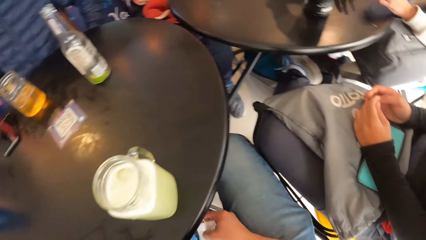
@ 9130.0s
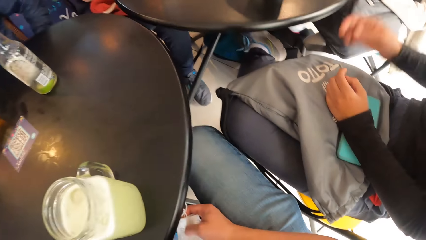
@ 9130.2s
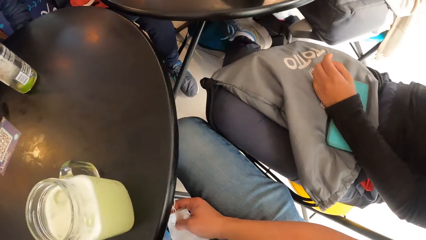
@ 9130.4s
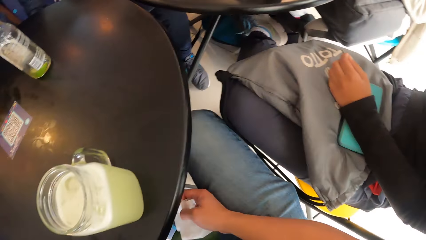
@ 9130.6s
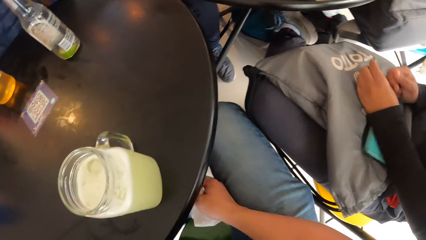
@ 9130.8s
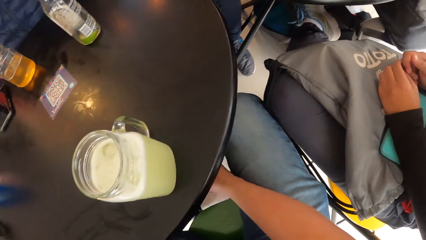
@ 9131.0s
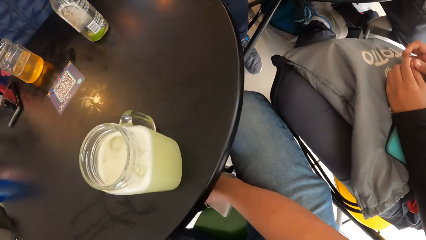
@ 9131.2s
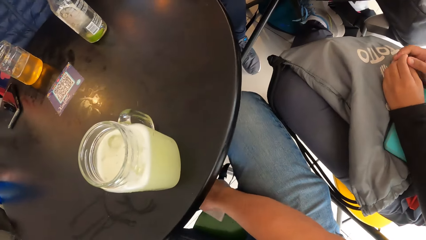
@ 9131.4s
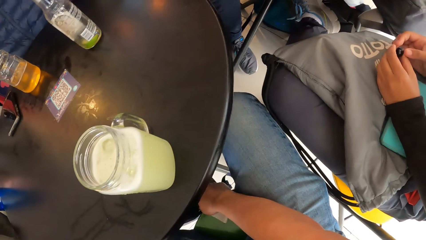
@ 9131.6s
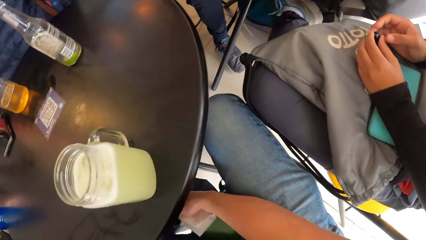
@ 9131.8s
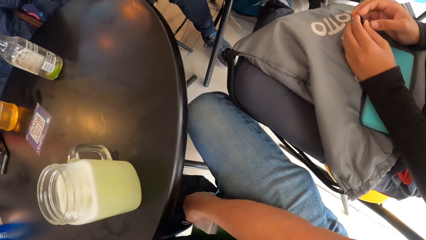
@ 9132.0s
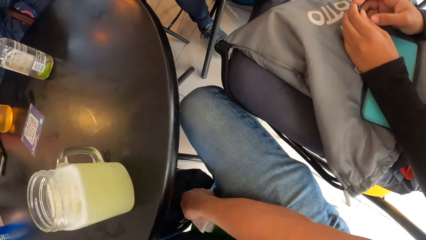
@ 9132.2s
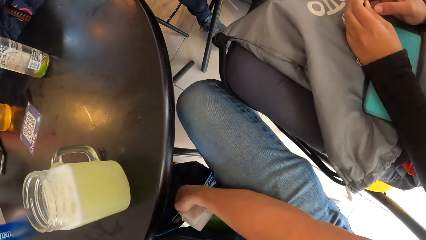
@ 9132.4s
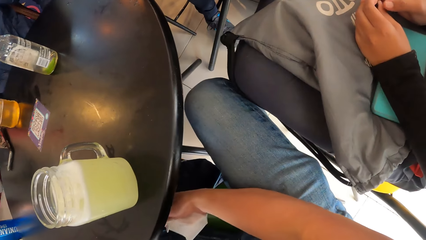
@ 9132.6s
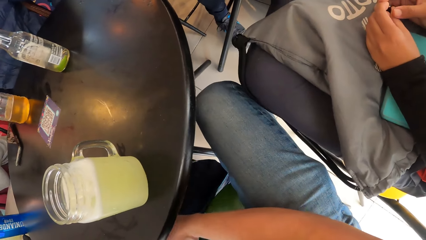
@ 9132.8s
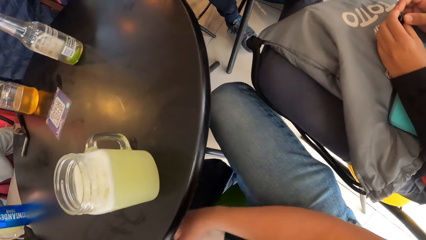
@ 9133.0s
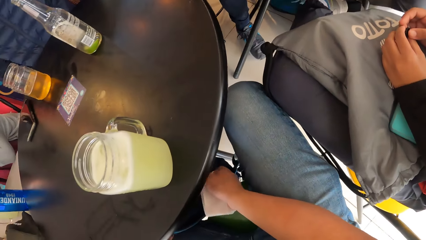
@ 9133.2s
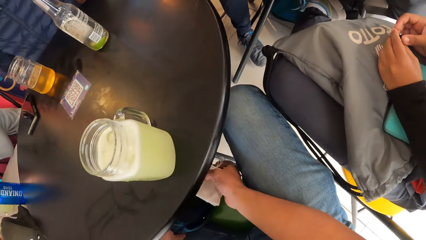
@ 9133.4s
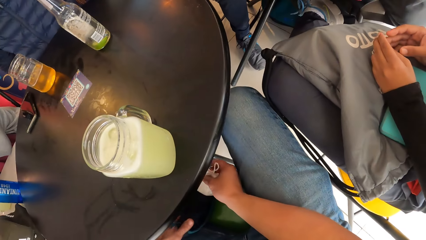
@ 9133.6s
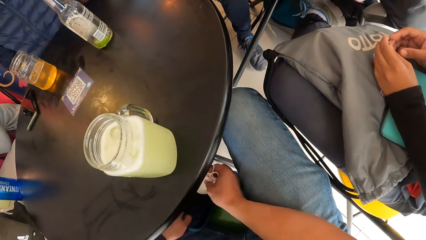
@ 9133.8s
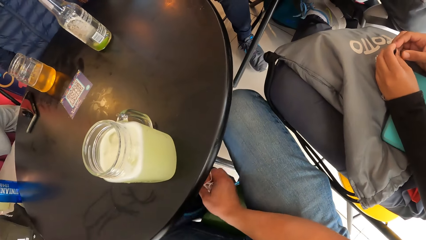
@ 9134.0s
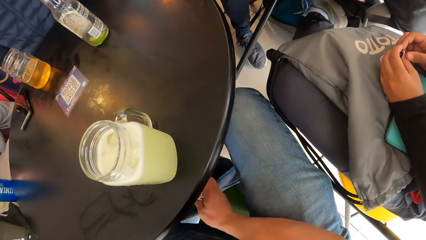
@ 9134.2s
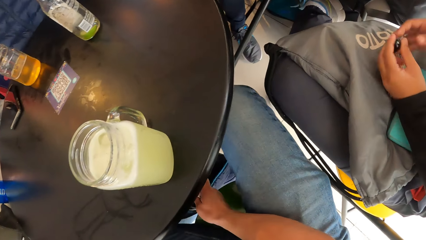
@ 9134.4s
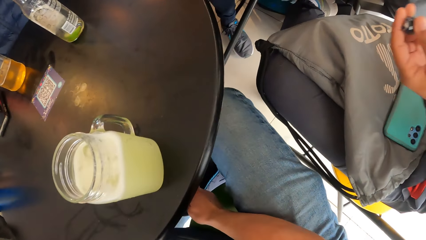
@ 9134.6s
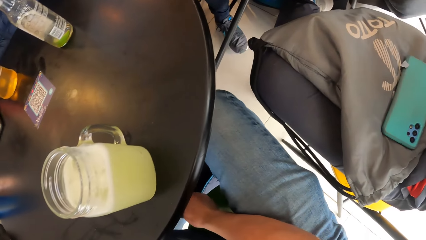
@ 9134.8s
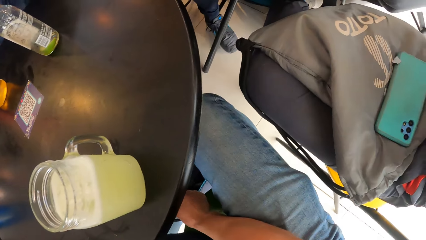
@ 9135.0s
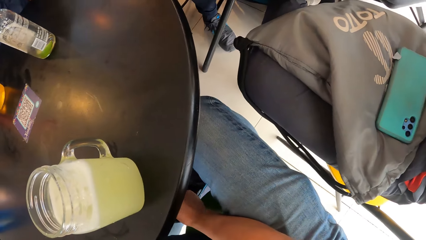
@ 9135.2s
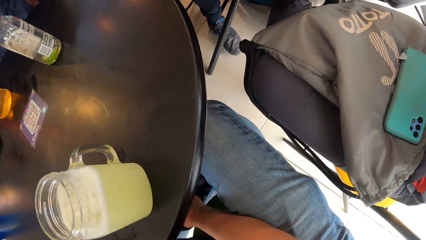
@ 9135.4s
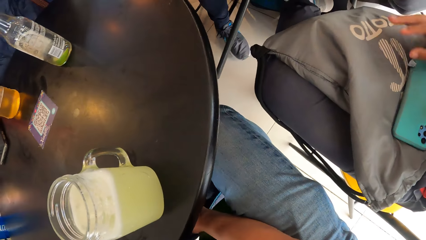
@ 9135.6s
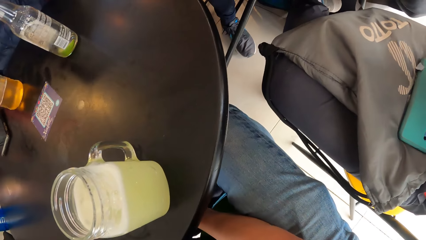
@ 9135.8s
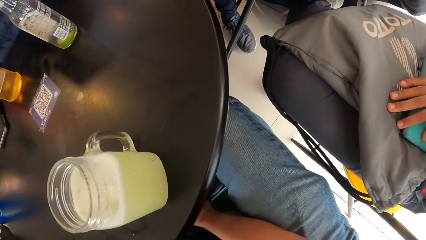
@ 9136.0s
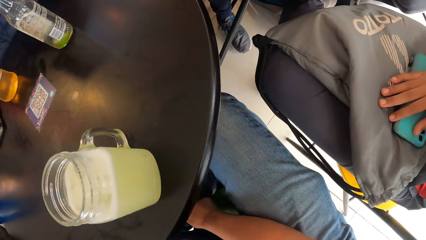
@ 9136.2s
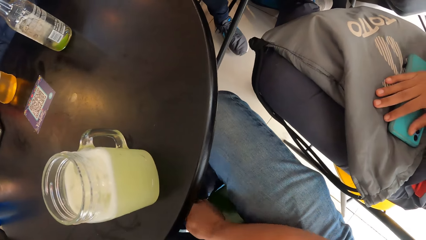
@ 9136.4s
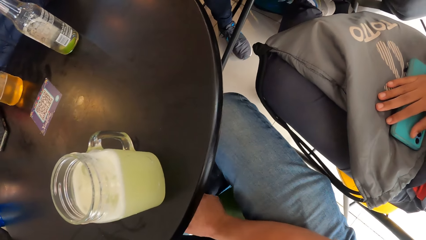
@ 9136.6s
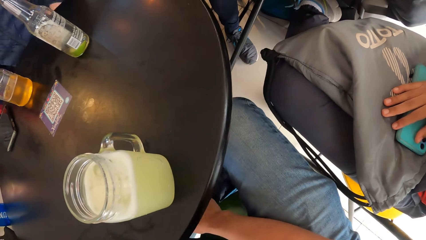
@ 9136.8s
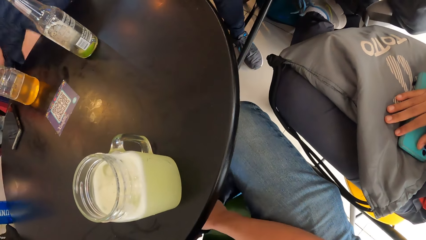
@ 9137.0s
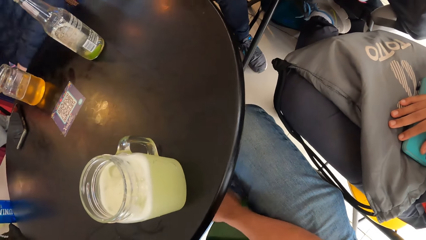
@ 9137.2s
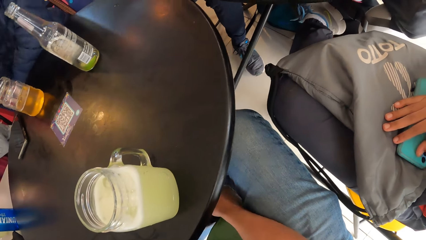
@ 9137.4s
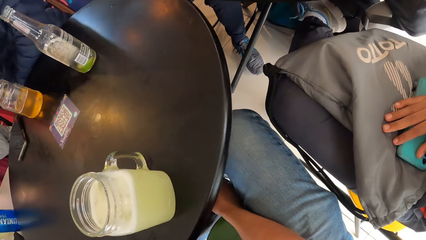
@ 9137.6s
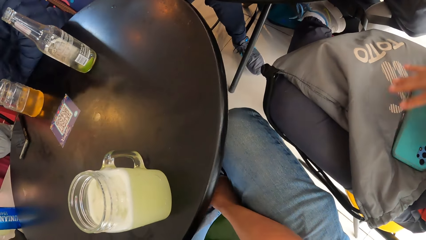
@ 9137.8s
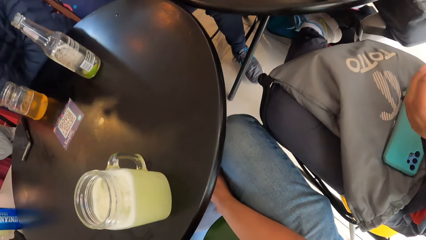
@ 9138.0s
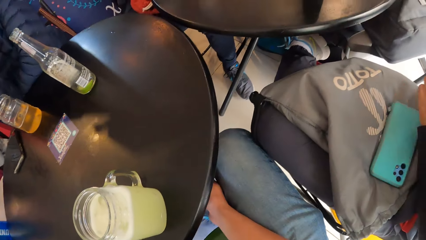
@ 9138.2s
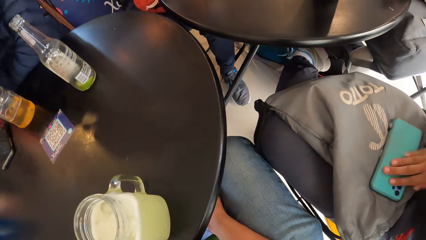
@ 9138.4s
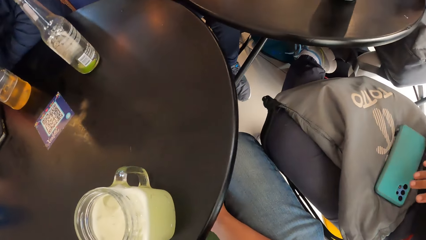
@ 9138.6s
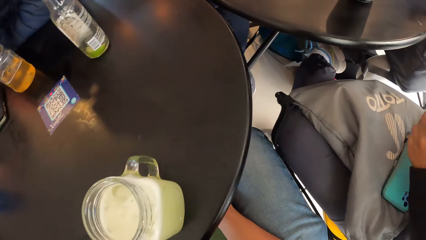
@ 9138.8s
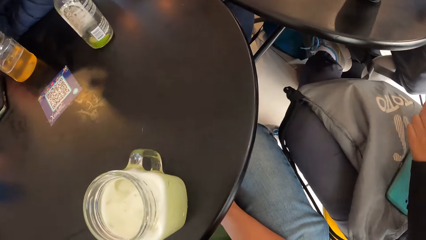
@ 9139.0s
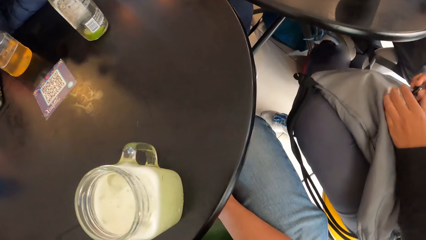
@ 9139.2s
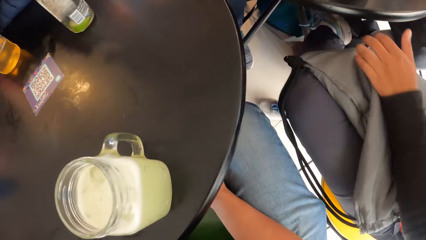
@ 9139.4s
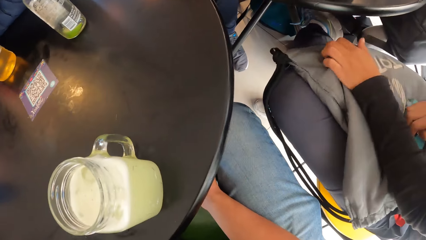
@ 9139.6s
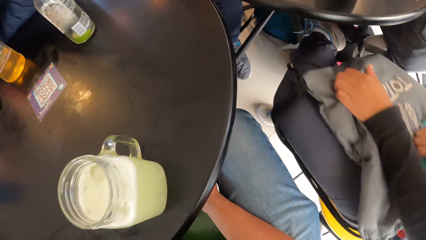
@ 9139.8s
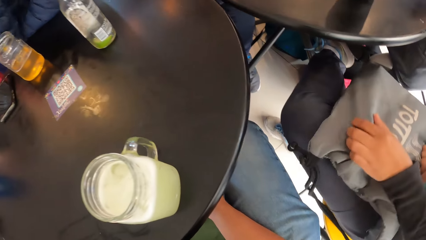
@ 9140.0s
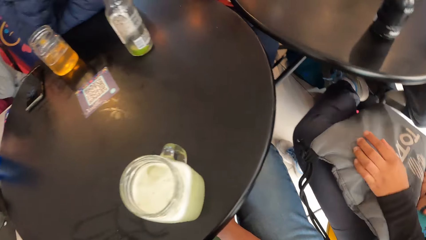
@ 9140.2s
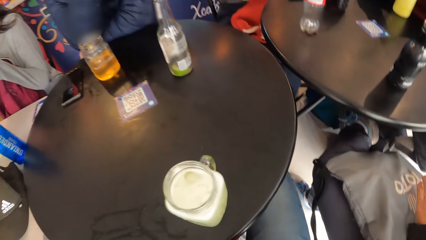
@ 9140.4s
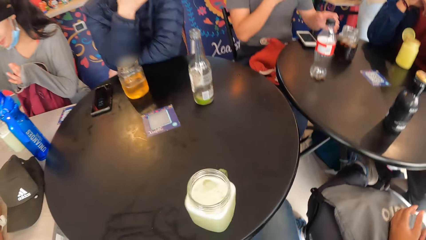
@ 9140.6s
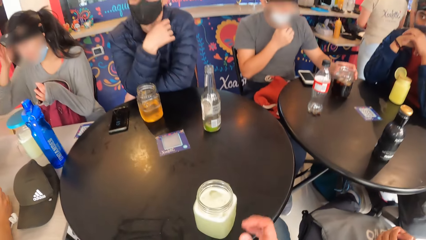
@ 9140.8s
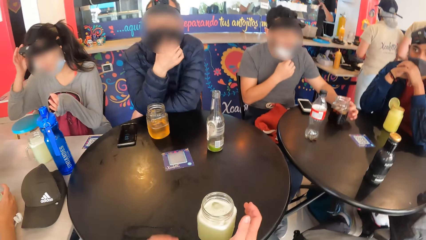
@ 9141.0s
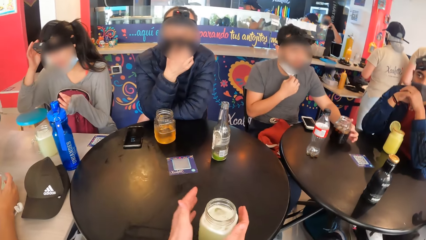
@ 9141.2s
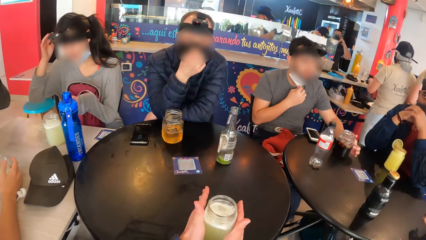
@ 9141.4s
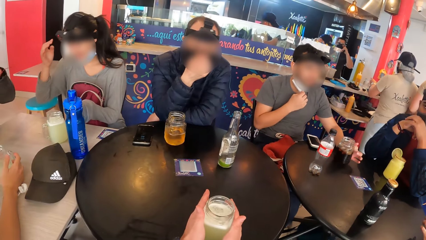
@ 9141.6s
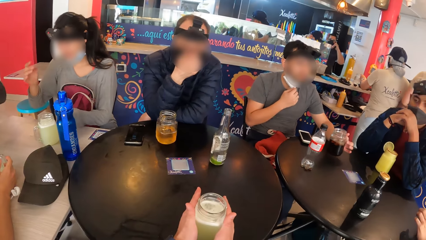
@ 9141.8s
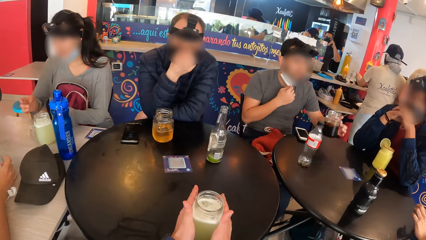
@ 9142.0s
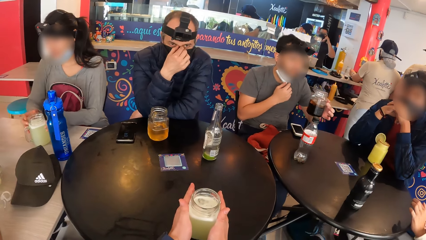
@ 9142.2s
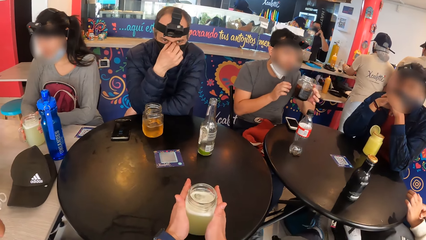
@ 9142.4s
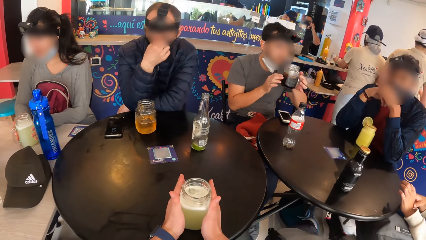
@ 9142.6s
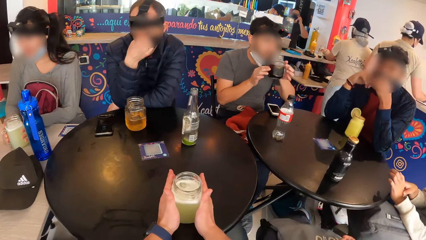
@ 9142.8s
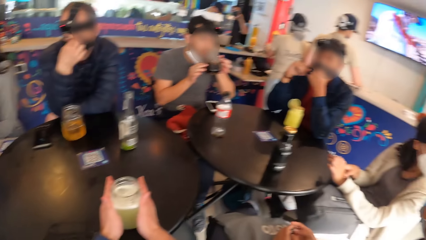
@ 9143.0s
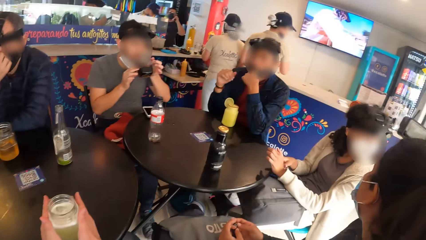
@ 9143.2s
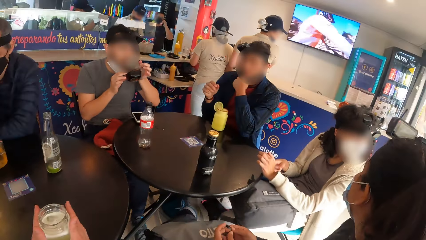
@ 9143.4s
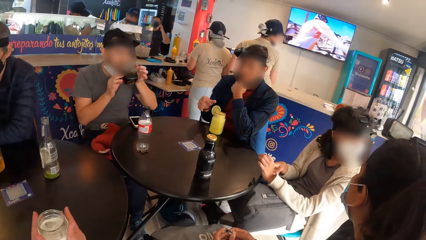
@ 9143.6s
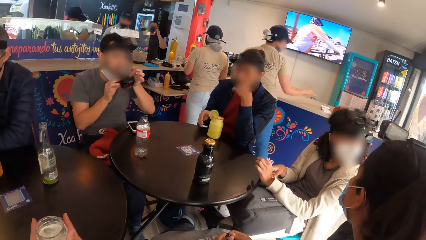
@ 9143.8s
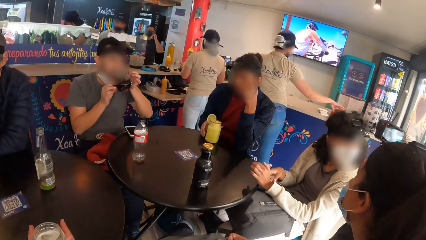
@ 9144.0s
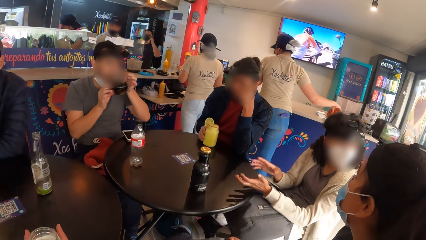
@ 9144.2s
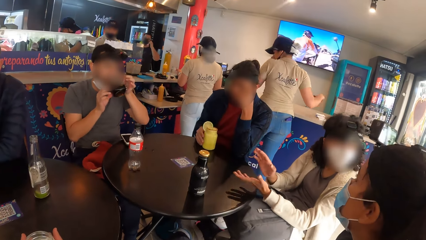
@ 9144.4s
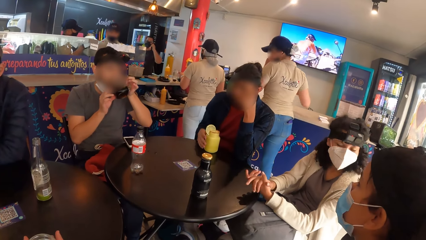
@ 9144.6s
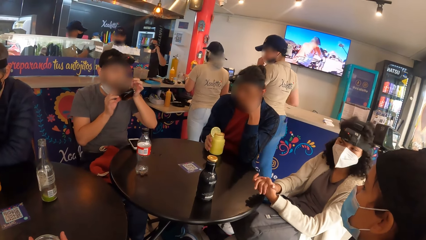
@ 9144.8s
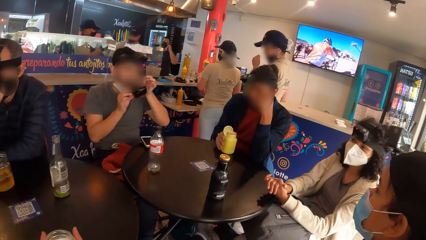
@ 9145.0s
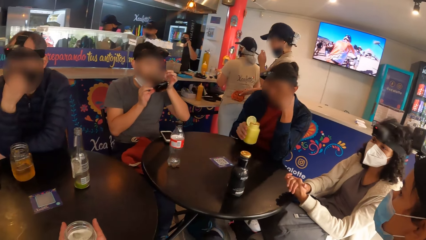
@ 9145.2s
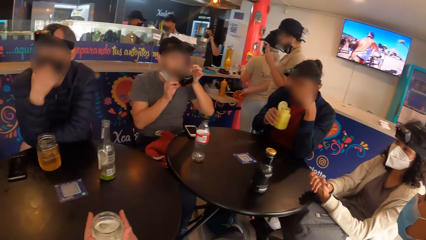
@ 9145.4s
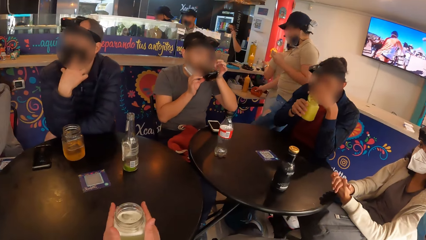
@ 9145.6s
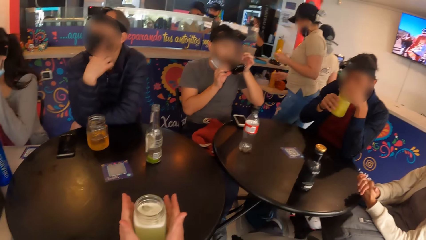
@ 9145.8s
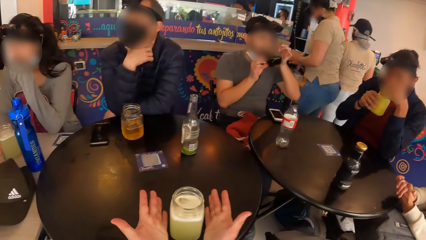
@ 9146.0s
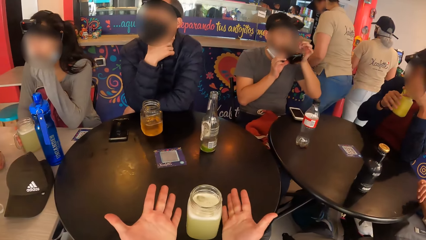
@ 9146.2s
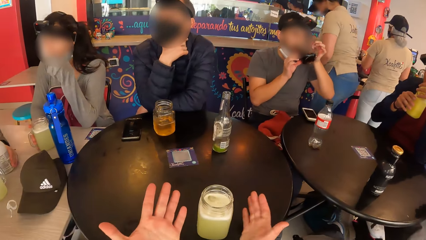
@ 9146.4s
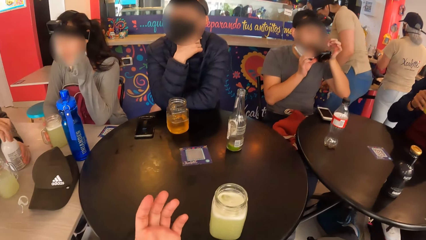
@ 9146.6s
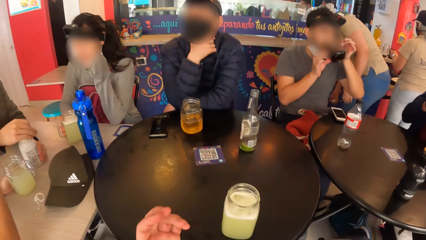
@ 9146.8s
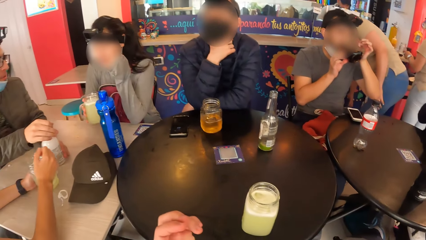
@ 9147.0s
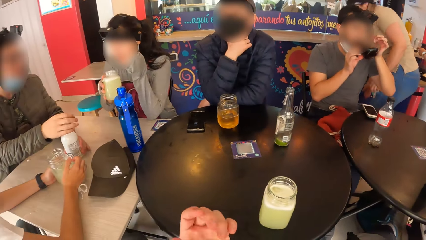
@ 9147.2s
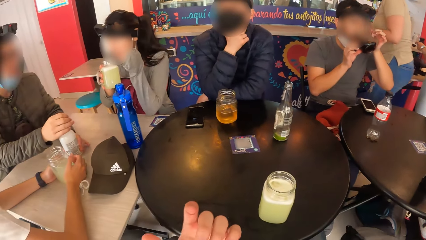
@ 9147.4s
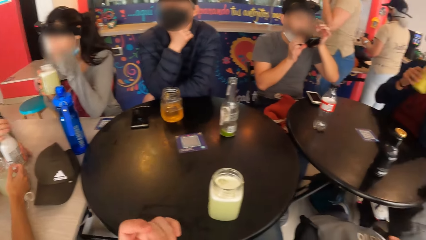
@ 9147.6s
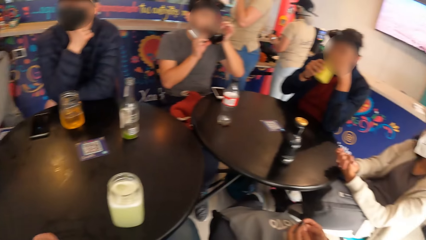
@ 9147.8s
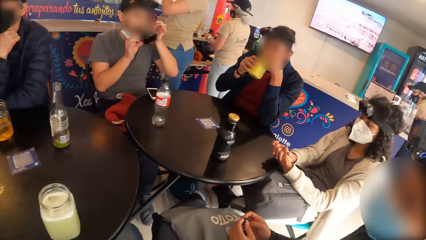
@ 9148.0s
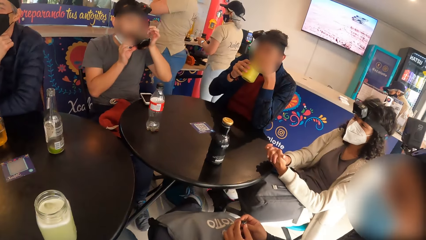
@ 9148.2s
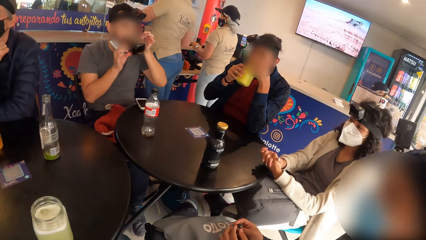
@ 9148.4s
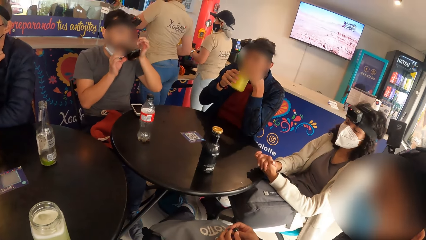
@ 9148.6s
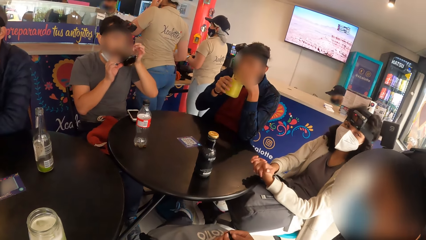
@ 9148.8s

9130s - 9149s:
The camera wearer holds a bag under the table with his left hand. He unzips the bag with his right hand. He puts the nose mask into the bag with his right hand. He zips the bag with his right hand. The man adjusts a bag on his lap with his left hand. The camera wearer holds the juice on the table with both hands. Another man picks the glass of beer from the table with his right hand. The second man holds the glass of beer to his lips with both hands. The camera wearer stares around the room. A third man pulls down a nose mask he's wearing with his left hand. The third man picks a glass of juice from the table with his right hand. The camera wearer lets his hands off the juice. The third man holds the glass of juice to his lips with both hands. The camera wearer stares at his hands. The woman picks the glass of juice from the table with her right hand. The camera wearer stares around the room.
